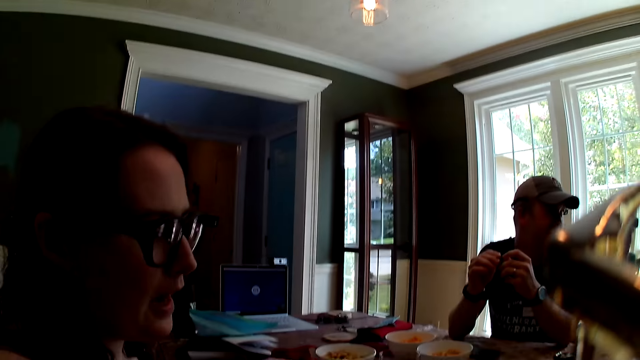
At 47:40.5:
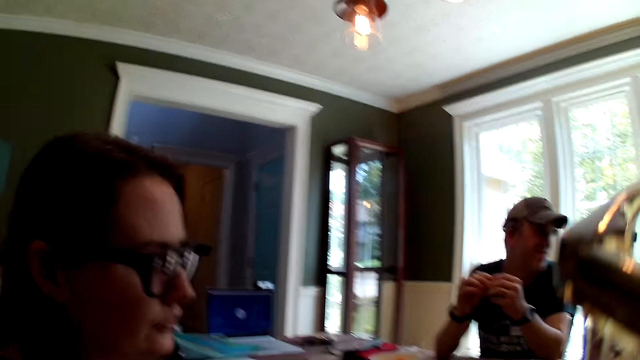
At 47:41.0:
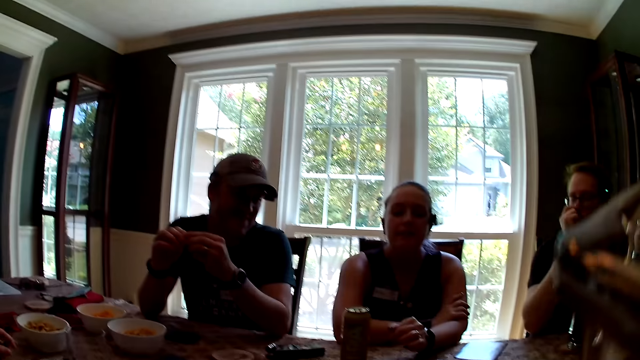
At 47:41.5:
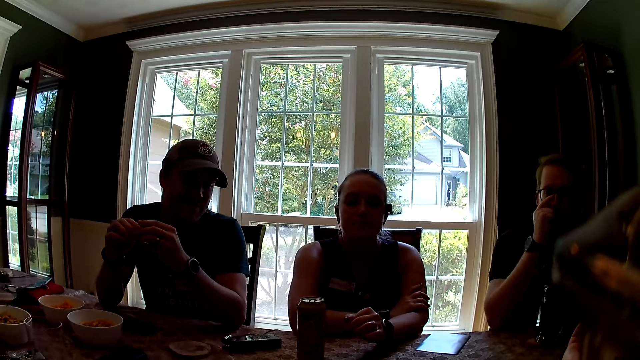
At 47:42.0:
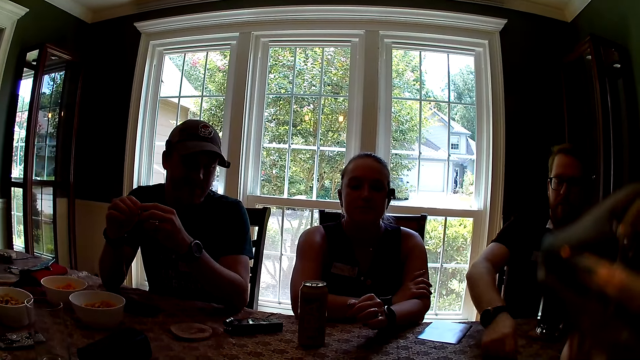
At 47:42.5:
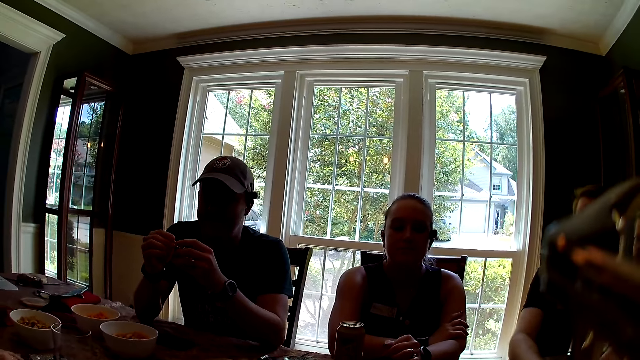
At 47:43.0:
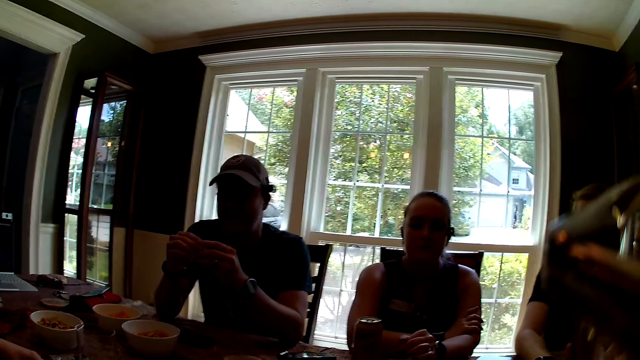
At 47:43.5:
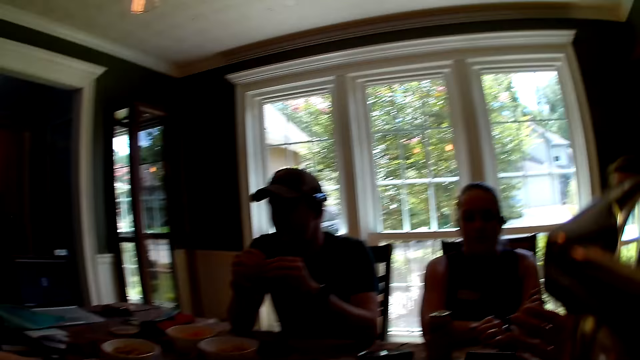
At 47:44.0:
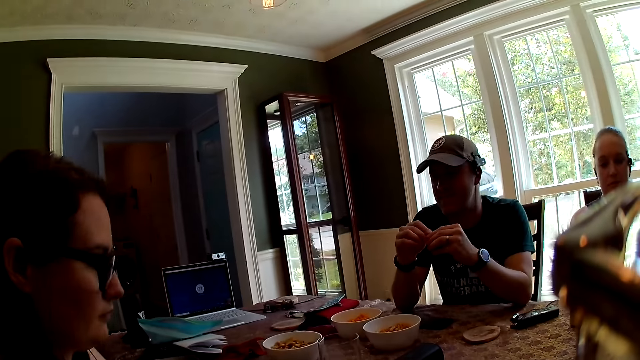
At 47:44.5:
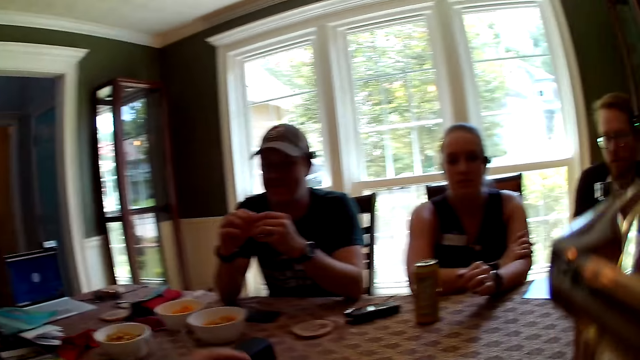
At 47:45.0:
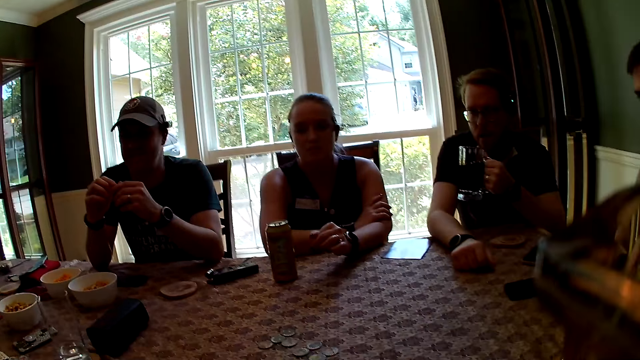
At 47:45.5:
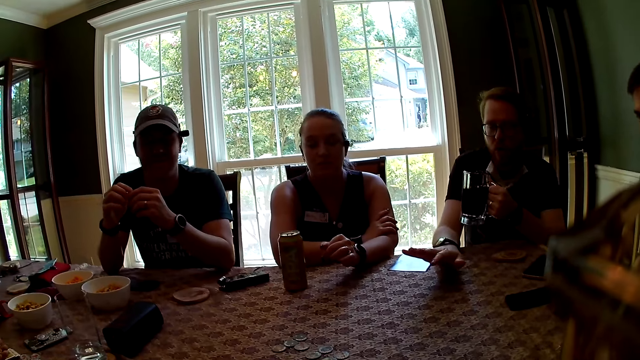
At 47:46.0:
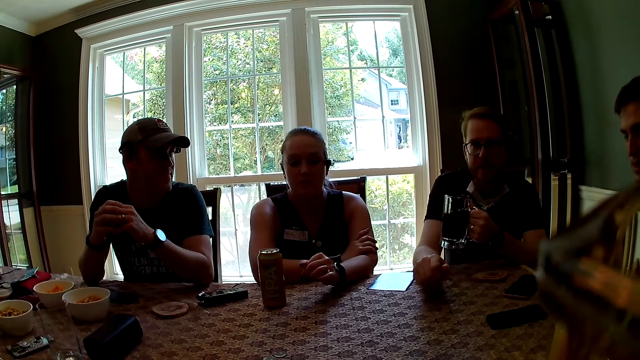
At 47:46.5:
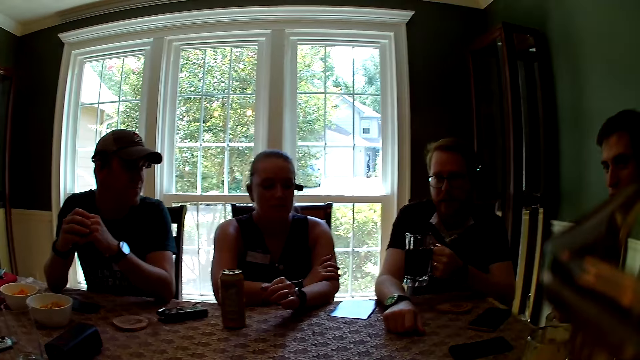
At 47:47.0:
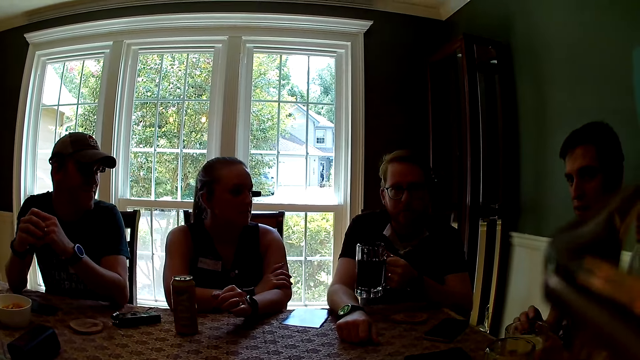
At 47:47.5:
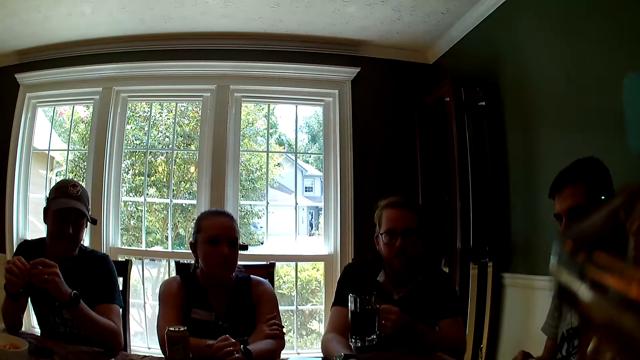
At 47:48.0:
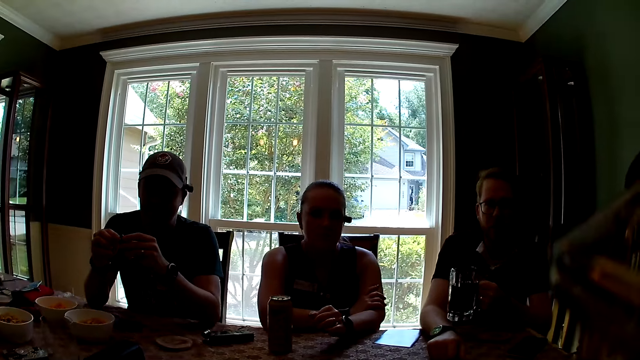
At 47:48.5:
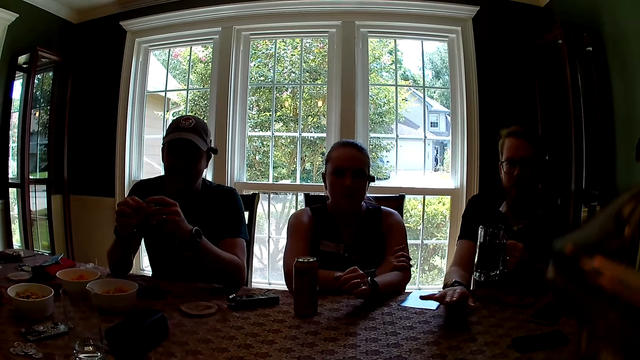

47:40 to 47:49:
The man holds a cup of beer in his left hand.

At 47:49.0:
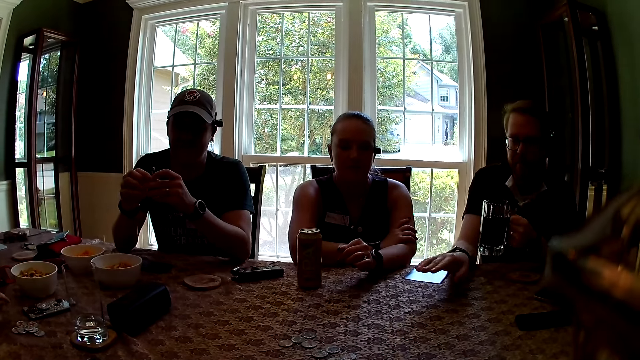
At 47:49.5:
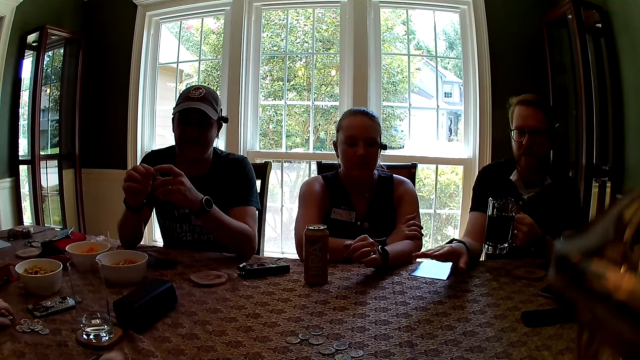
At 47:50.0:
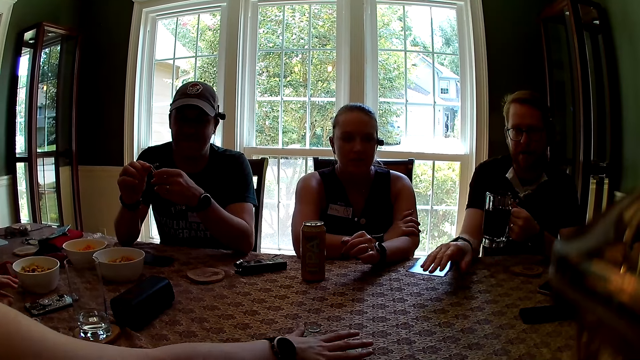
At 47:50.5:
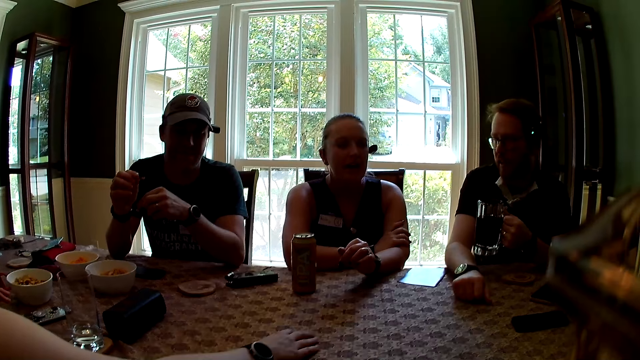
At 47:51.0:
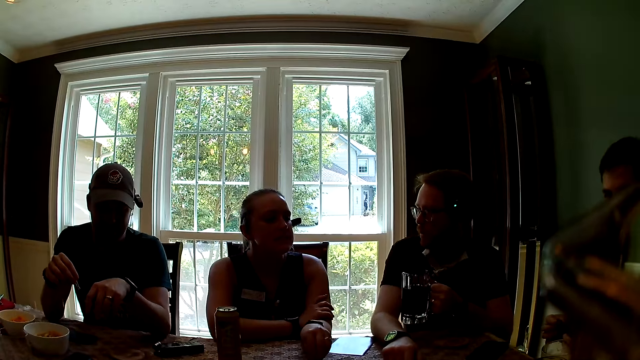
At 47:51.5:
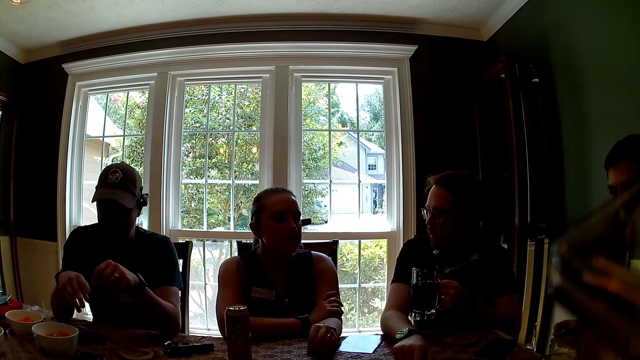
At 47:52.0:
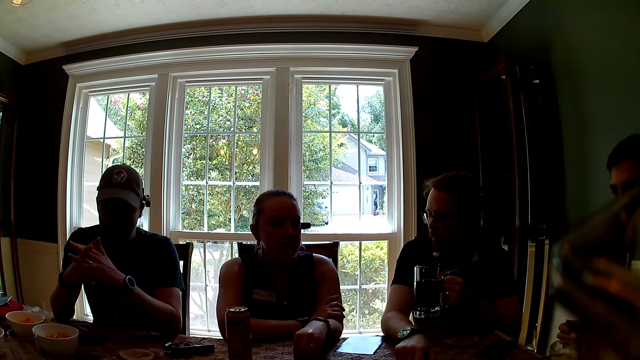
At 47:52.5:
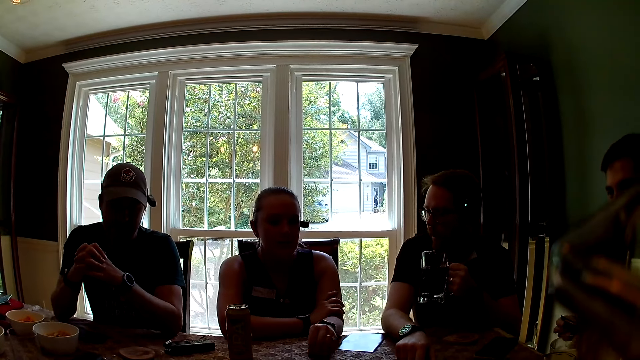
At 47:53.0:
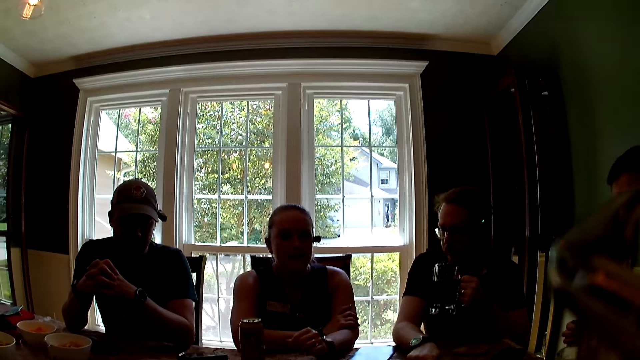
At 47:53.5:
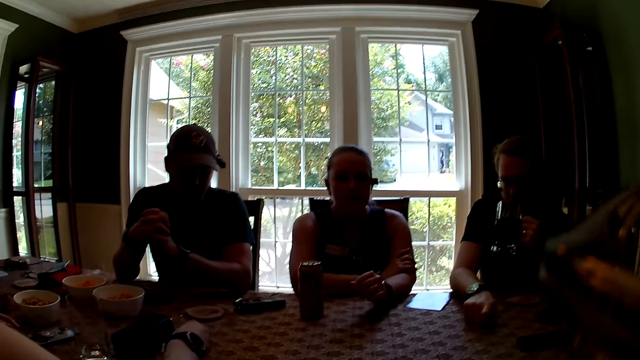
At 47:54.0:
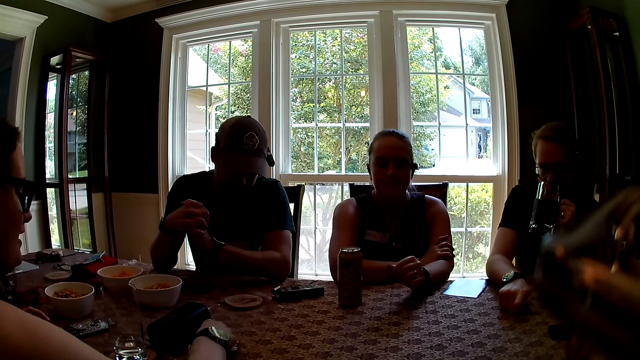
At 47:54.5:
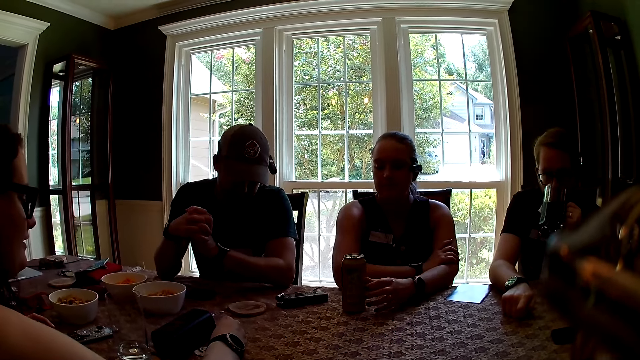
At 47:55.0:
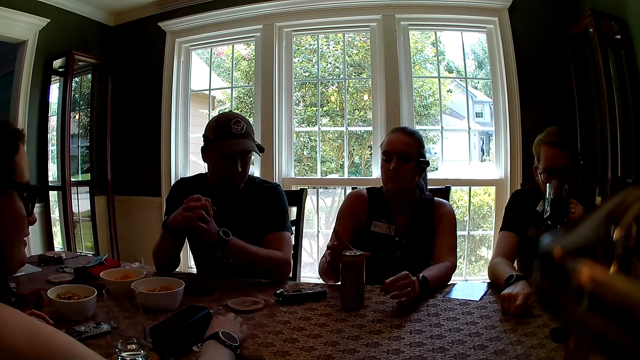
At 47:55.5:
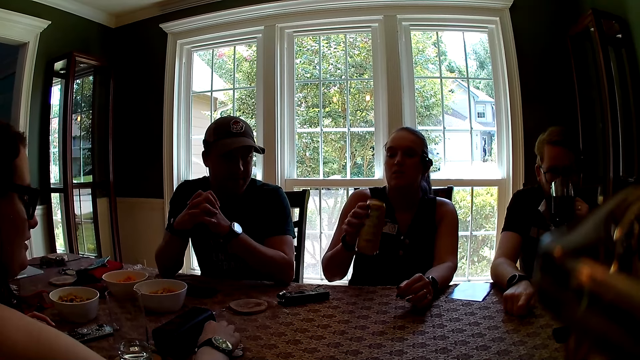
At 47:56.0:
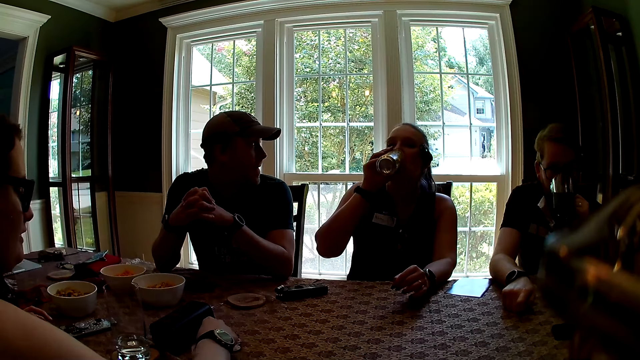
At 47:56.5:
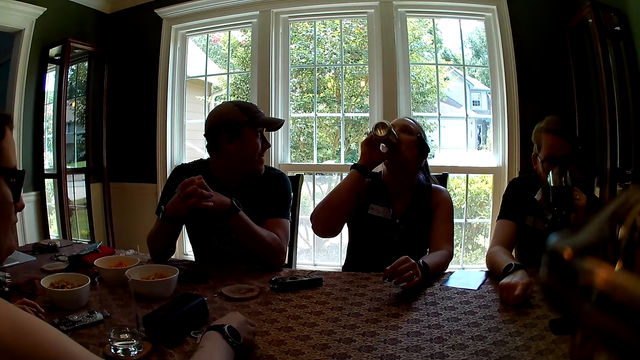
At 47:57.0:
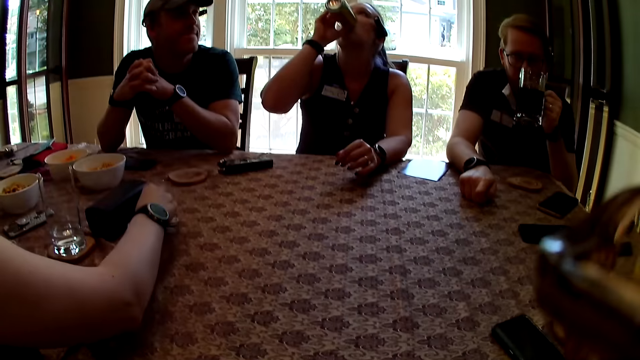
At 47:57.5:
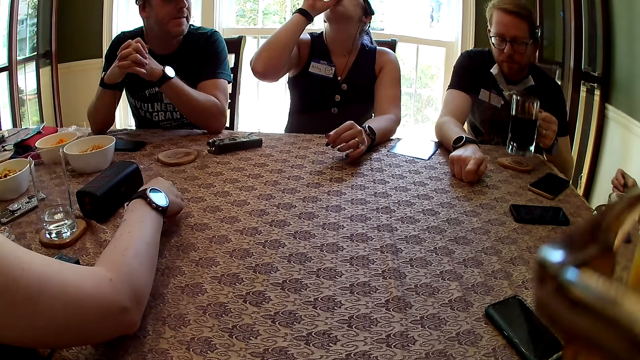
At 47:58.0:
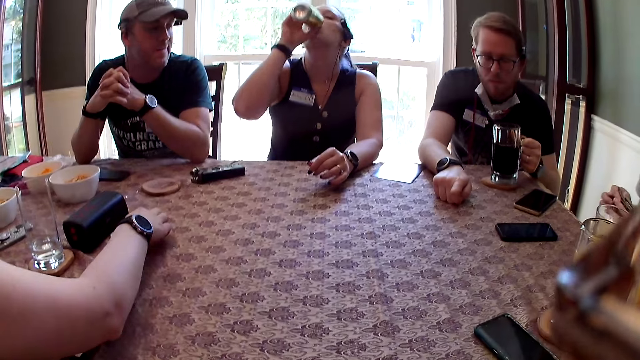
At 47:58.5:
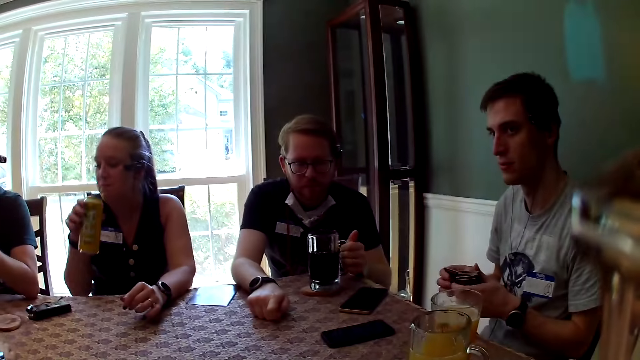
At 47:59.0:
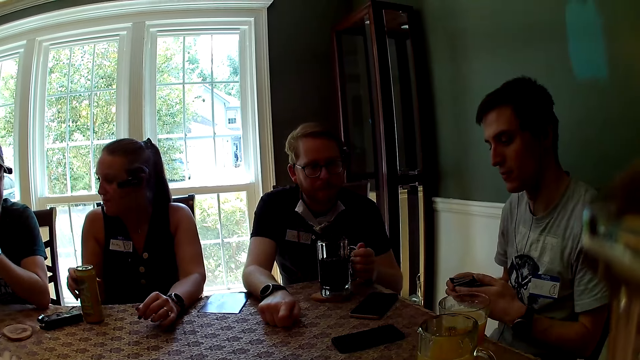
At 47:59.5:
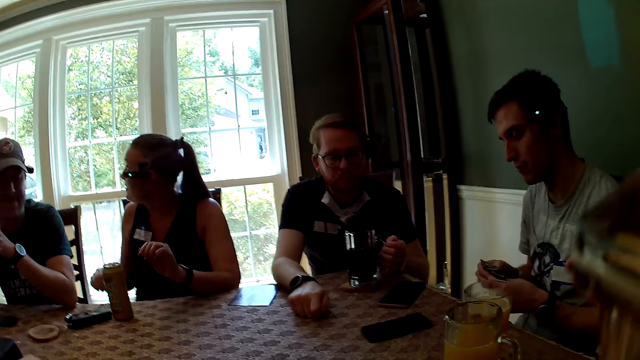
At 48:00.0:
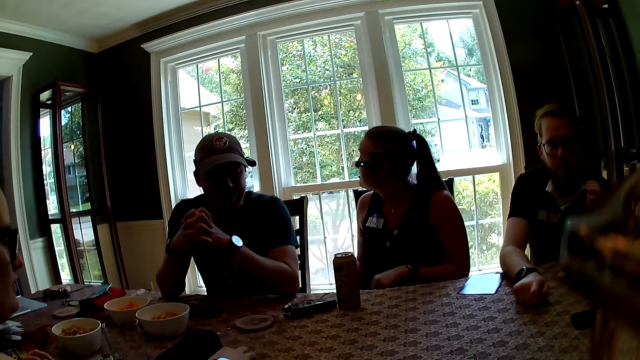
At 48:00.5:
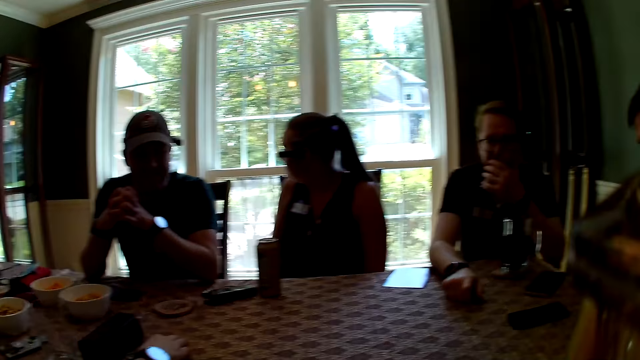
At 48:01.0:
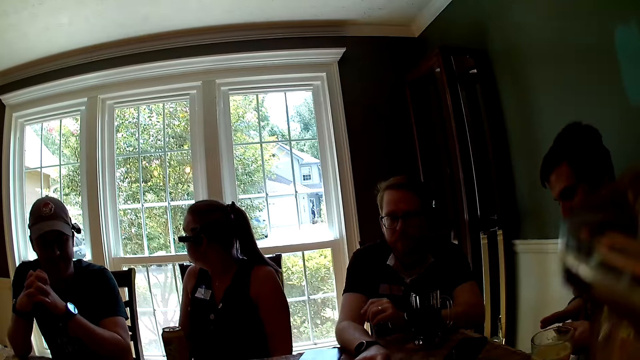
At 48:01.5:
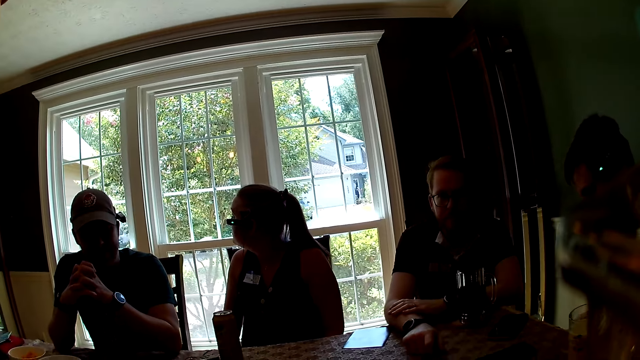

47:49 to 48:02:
The woman moves the tokens from the table with her right hand. The camera wearer touches the playing cards. Another woman picks up a can of beer with her right hand and drinks from the can of beer in her right hand. The camera wearer looks around. The man drops the cup of beer with his left hand on the coaster on the table. The other woman drops the can of beer on the table with her right hand.
